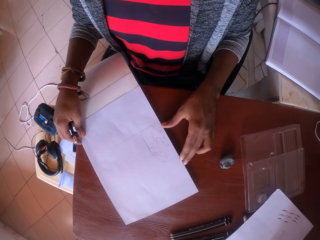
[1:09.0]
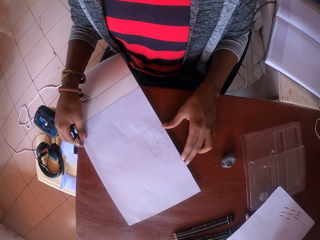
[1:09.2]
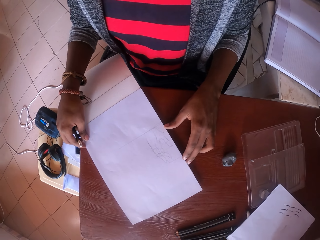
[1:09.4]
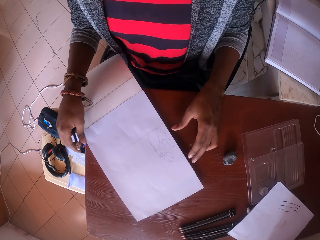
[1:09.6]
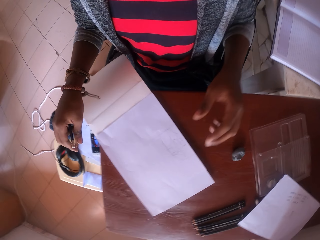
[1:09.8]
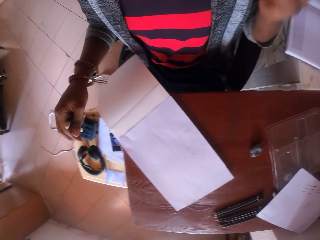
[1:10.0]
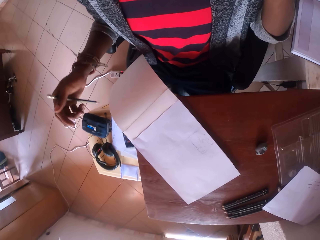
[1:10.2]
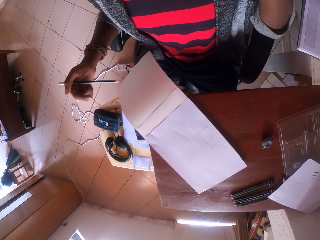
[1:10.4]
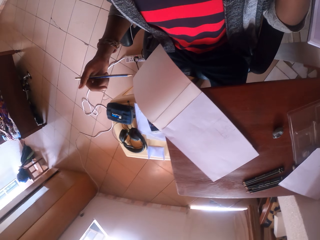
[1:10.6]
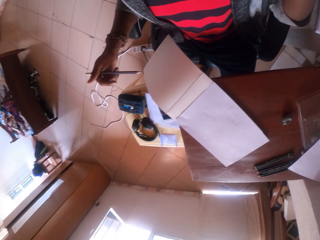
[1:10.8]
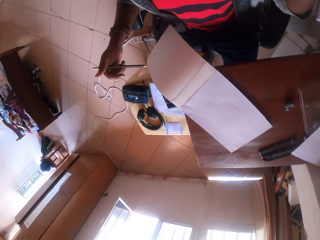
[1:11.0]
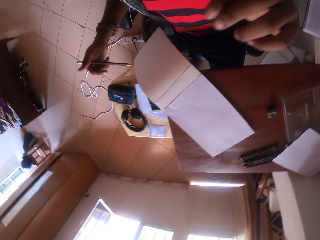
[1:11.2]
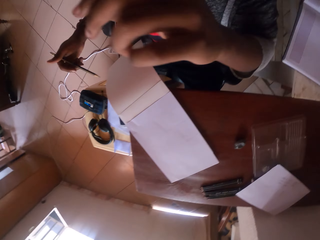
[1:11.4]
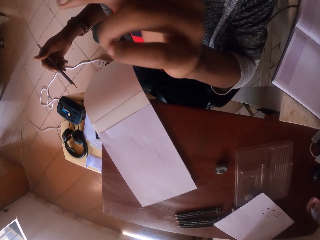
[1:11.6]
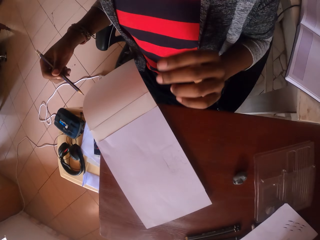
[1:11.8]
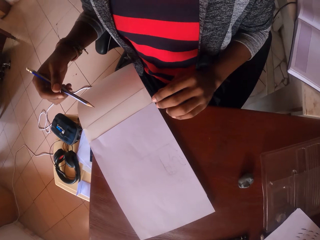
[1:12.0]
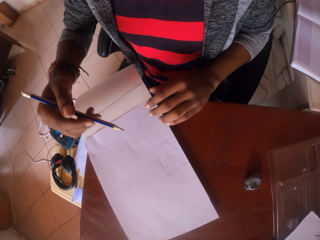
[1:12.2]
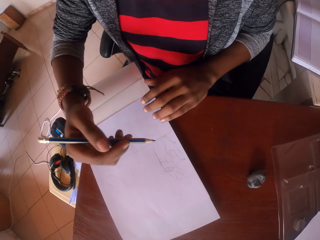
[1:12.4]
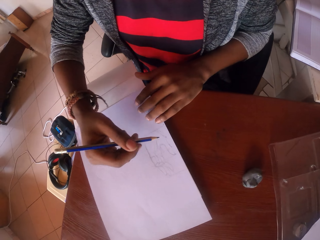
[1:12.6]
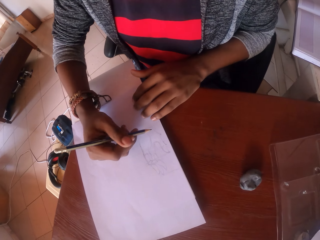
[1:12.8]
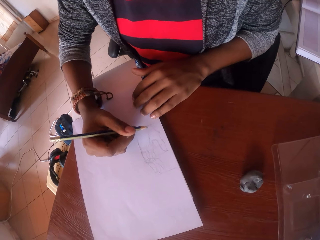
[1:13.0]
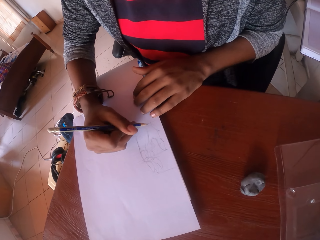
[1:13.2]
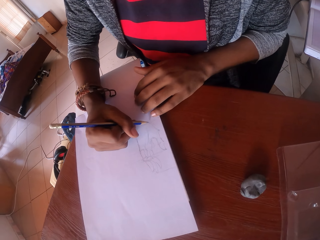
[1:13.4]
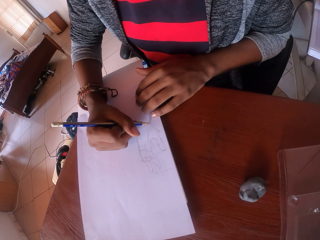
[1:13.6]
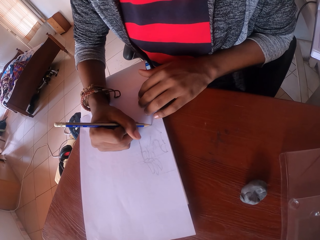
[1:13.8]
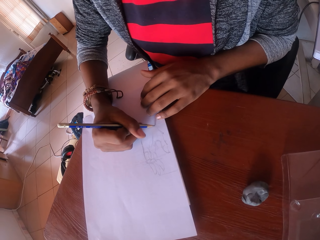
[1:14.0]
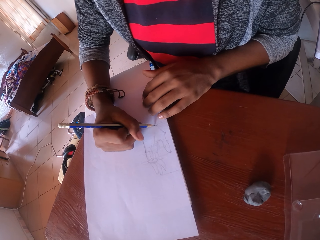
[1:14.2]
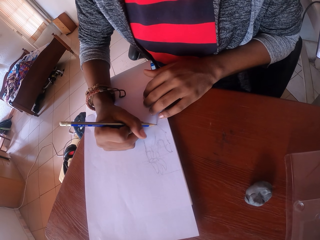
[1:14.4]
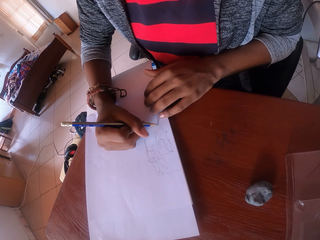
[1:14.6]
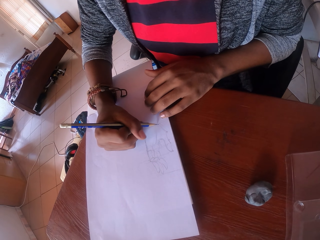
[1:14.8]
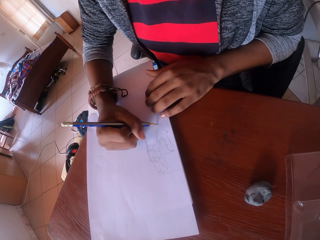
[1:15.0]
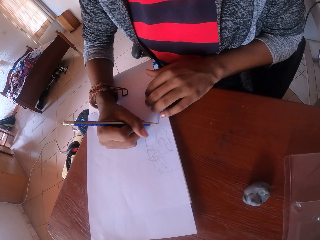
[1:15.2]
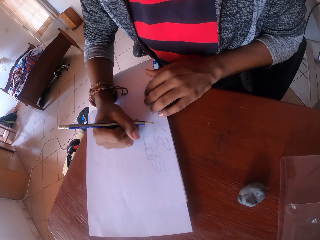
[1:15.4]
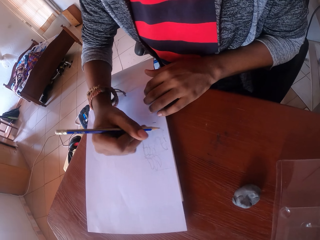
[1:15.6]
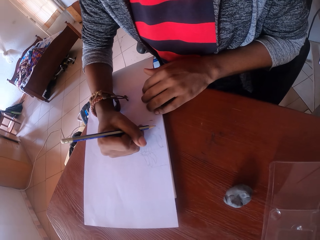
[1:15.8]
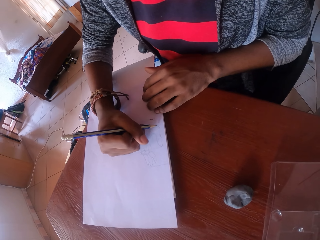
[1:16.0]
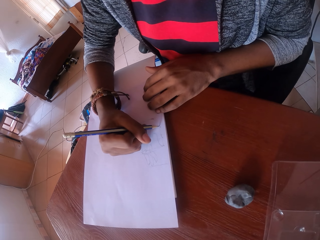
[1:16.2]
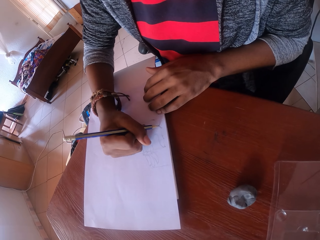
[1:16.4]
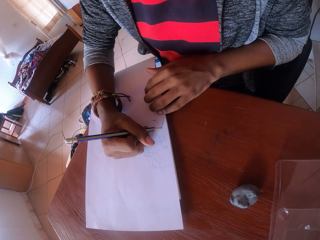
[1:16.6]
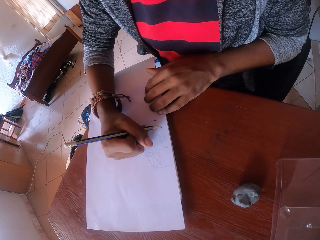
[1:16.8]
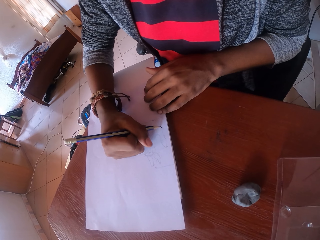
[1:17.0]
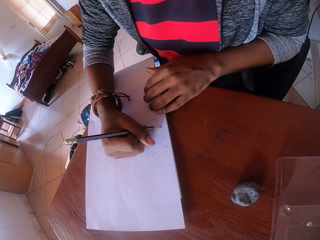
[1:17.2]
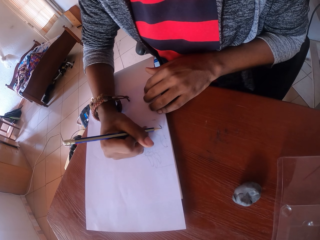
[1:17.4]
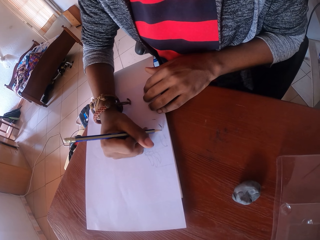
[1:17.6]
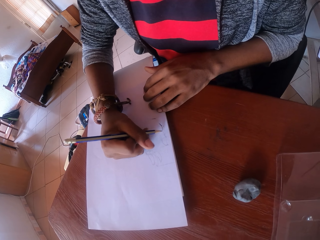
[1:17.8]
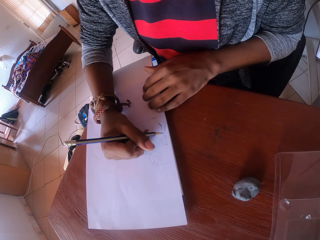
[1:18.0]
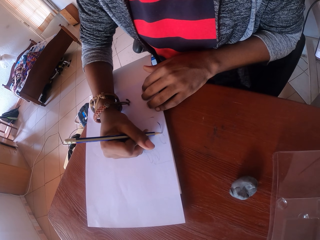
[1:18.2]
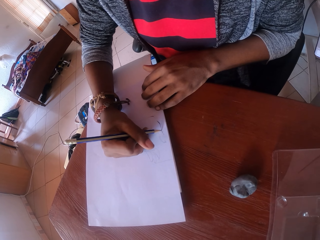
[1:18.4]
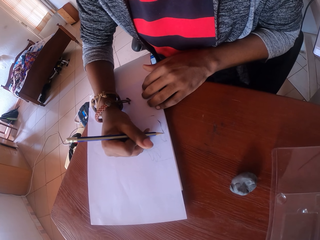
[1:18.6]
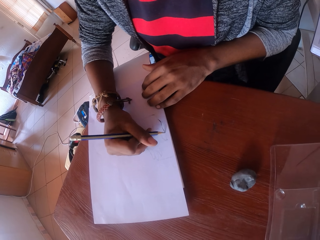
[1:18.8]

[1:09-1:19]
The camera wearer raises the left hand towards something. They withdraw the left hand from something. They draw the picture with a pencil on the paper.

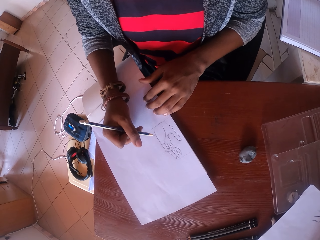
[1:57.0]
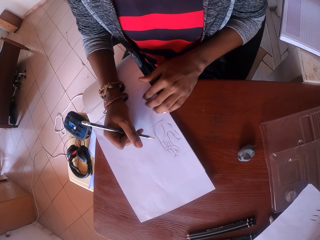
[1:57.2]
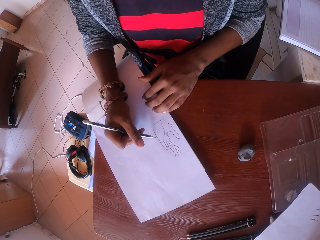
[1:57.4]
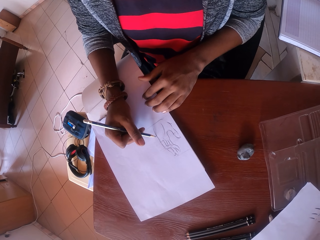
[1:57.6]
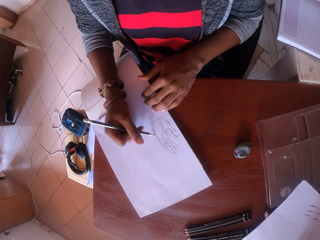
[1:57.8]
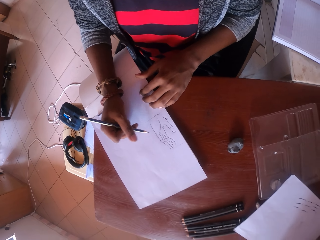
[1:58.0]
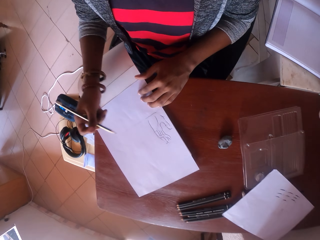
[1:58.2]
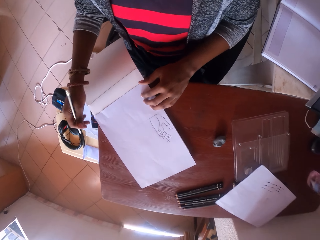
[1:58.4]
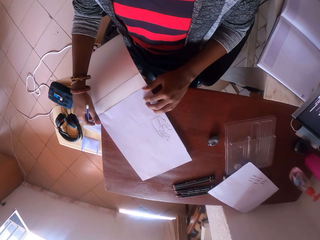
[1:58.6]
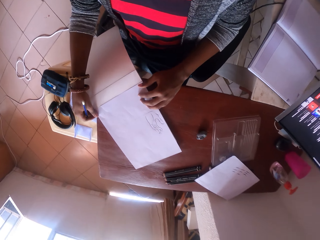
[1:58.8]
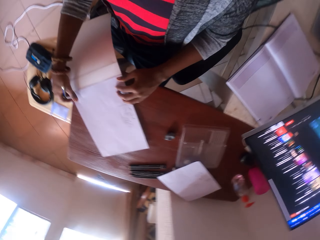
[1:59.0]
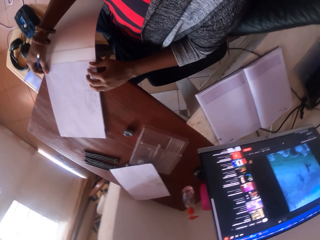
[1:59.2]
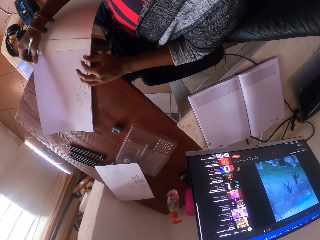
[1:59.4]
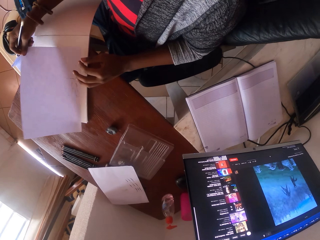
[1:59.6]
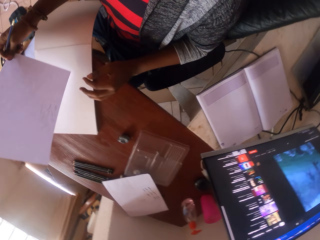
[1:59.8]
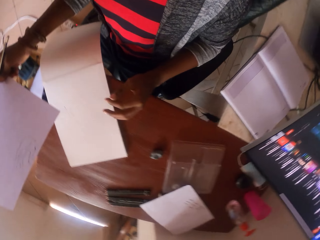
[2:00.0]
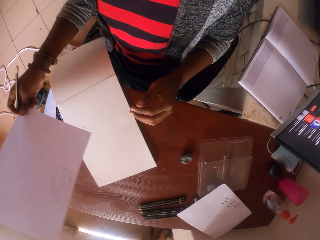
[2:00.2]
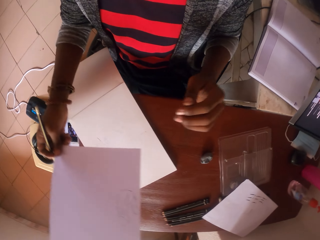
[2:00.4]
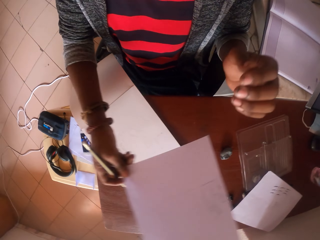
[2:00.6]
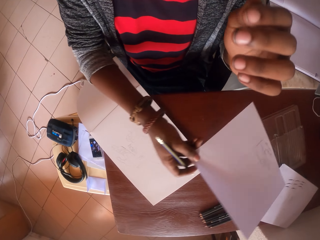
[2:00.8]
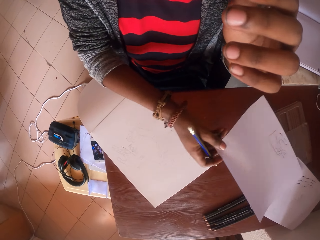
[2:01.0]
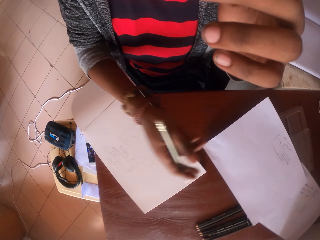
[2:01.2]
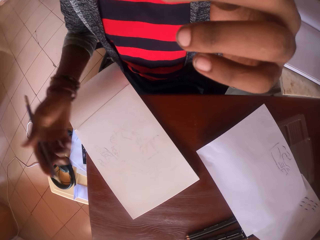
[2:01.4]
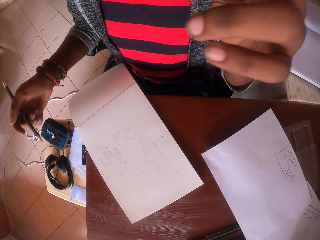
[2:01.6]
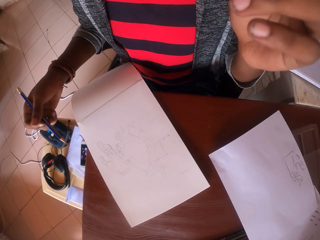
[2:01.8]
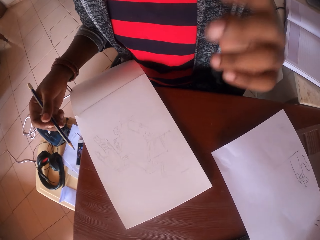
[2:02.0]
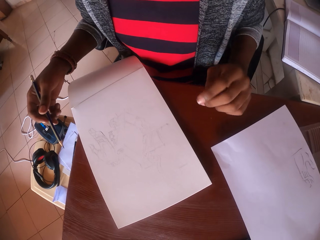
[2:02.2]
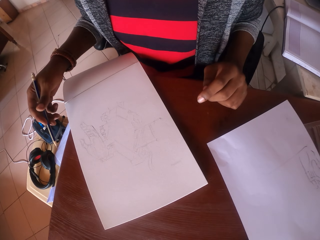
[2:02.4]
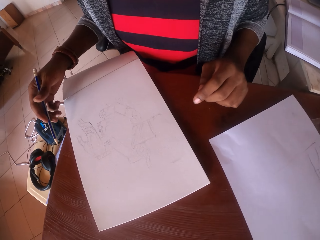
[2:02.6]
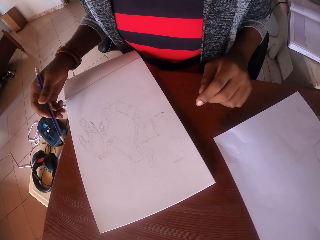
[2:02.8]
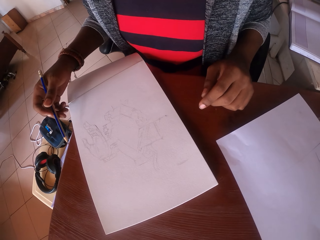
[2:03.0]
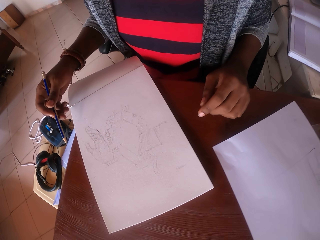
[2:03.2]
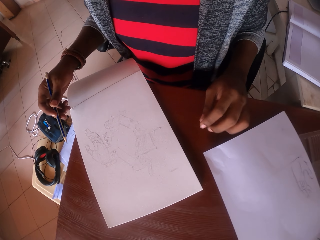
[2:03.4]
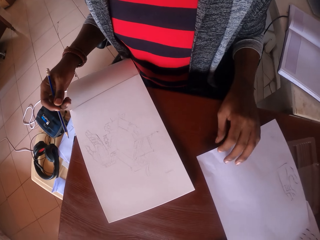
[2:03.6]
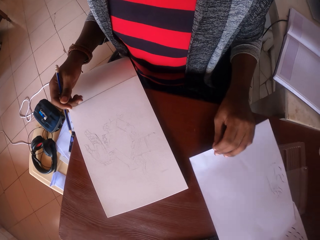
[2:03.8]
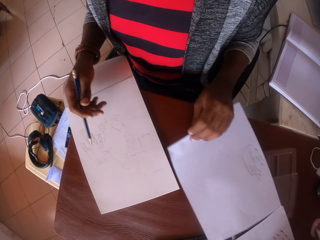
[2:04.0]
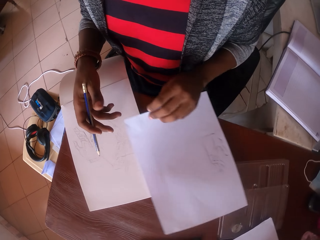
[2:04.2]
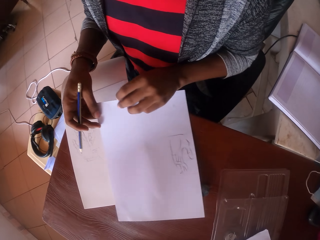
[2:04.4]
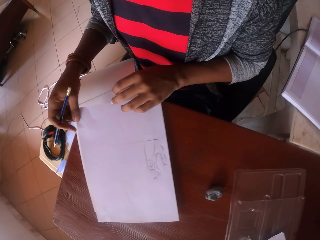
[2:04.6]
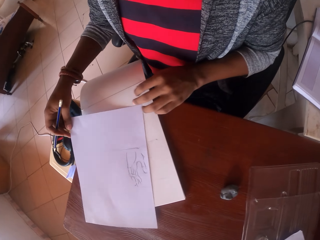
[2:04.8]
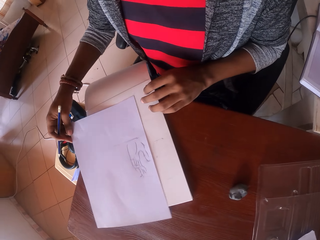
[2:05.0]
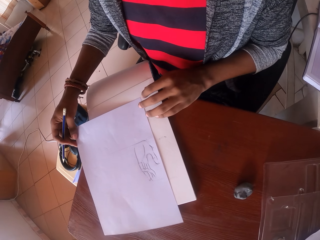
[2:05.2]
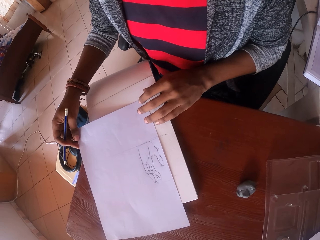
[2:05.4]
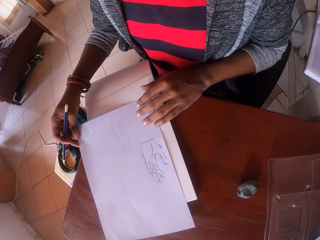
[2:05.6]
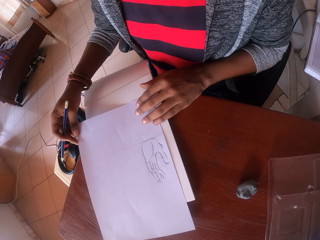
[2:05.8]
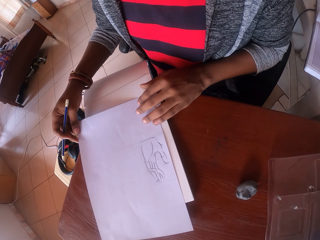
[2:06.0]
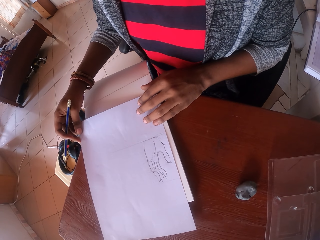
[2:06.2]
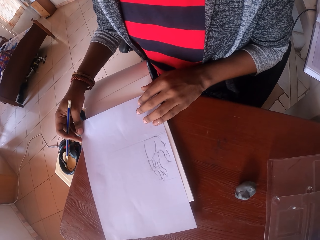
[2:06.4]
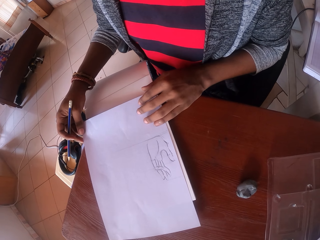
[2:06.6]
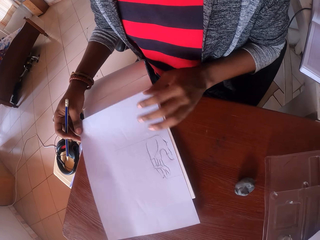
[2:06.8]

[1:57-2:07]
The camera wearer picks up the paper from the table with the right hand. They drop the paper on the table. They raise the left hand towards something. They look at the picture. They withdraw the left hand from something. They pick up the paper from the table with the left hand. They pass the paper to the right hand. They adjust the paper on the book and place the paper on the book.

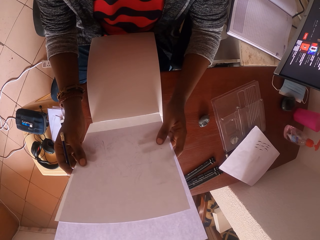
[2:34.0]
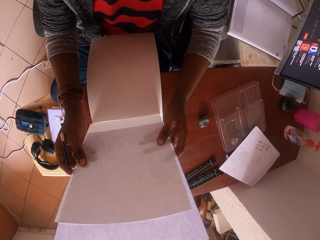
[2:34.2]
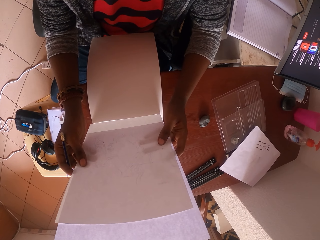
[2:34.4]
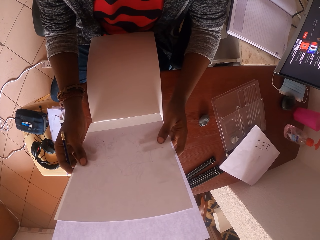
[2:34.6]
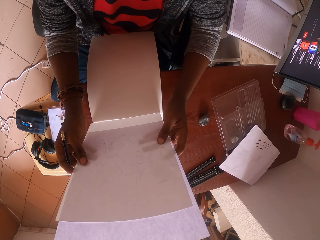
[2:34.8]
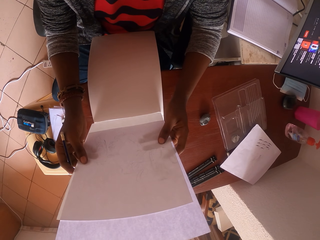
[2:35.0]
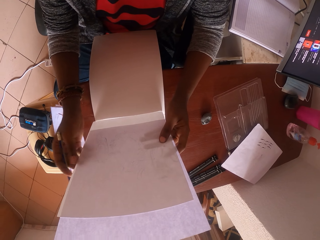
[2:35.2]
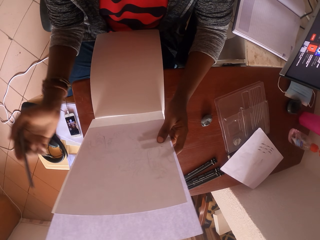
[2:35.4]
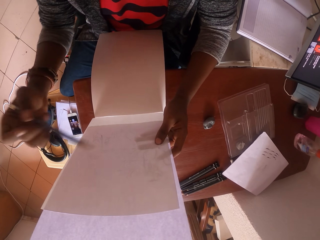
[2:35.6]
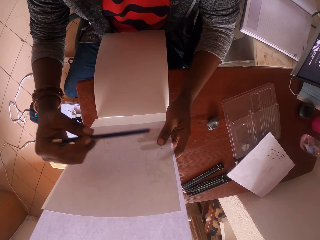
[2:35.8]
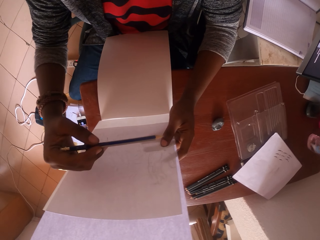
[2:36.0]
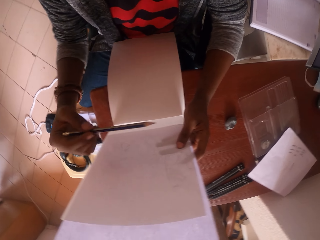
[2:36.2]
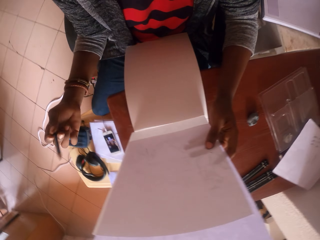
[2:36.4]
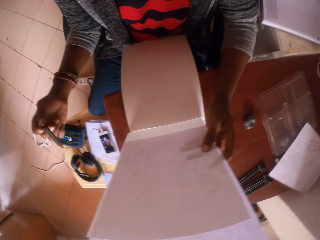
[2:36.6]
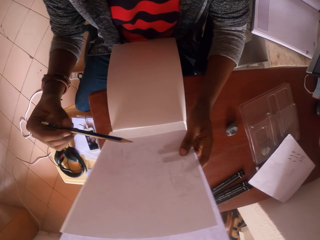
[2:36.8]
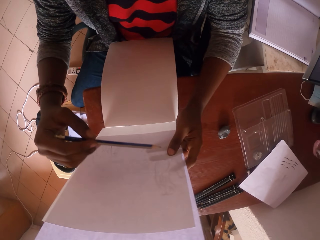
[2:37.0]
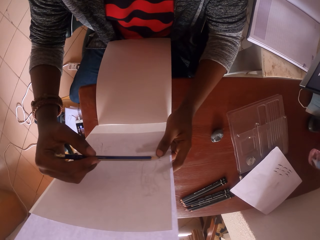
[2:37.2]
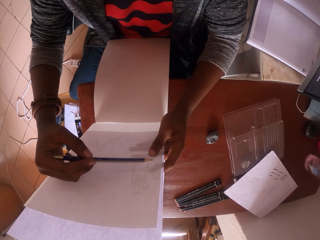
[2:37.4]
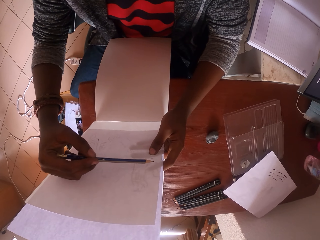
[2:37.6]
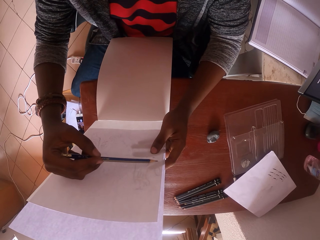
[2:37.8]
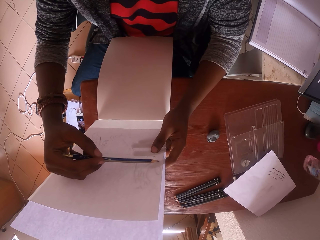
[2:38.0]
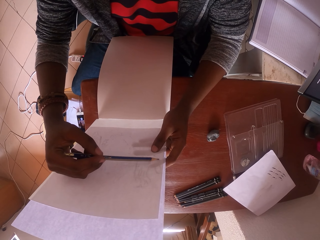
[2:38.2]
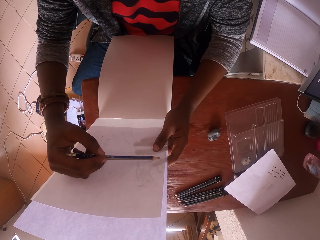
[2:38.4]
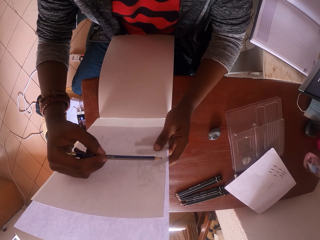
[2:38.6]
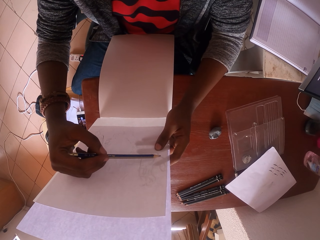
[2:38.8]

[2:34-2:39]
The camera wearer moves the right hand. They draw the picture with a pencil on the paper.
